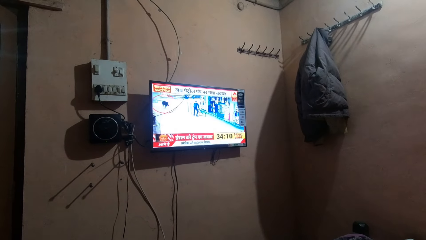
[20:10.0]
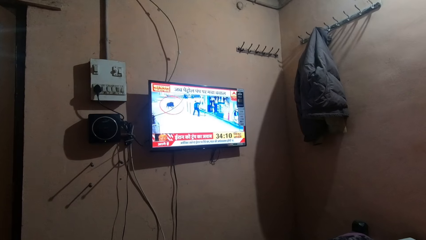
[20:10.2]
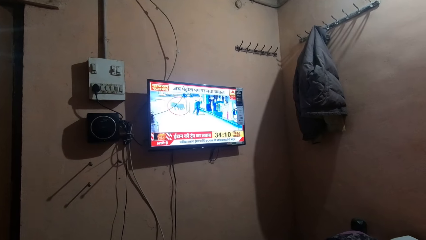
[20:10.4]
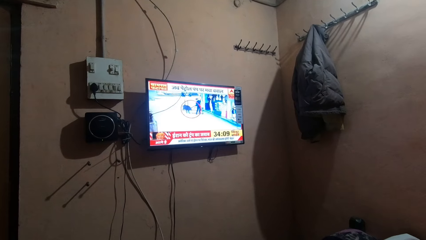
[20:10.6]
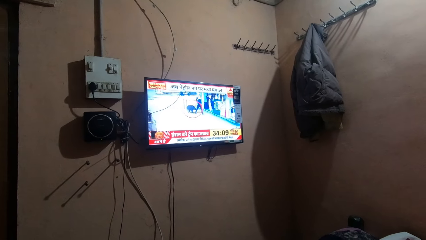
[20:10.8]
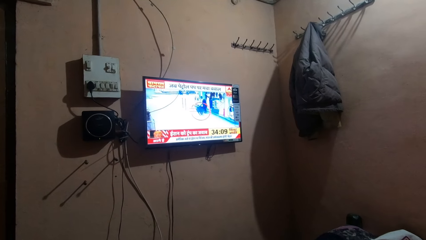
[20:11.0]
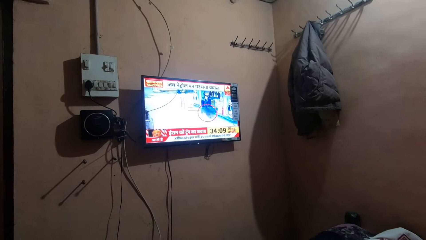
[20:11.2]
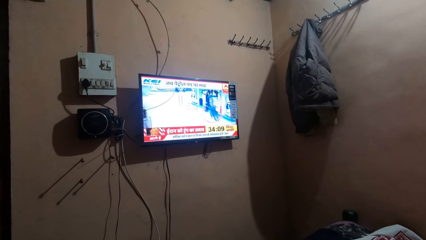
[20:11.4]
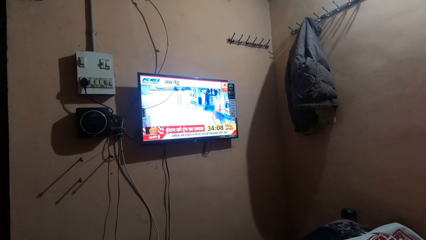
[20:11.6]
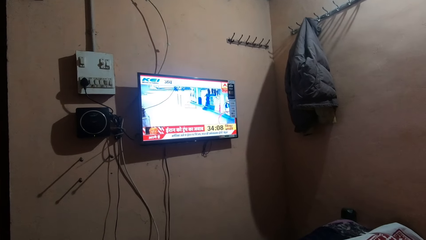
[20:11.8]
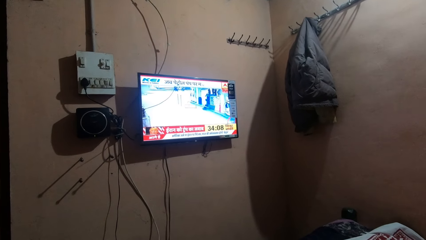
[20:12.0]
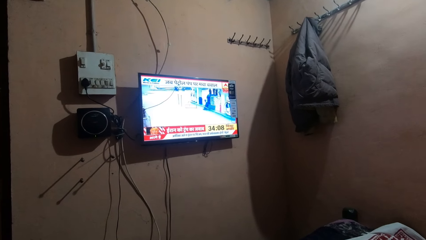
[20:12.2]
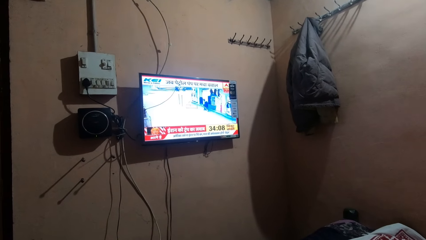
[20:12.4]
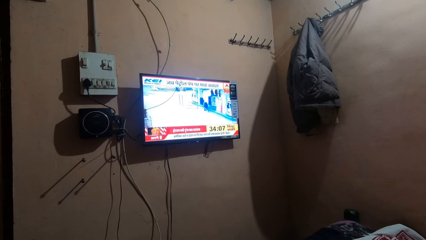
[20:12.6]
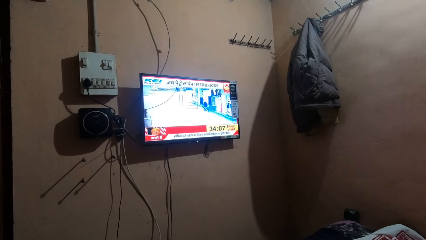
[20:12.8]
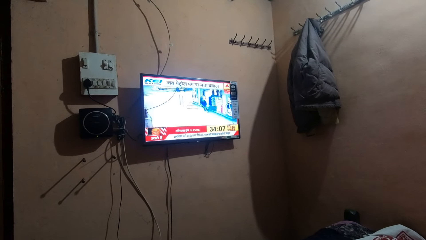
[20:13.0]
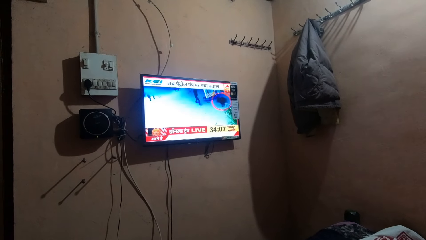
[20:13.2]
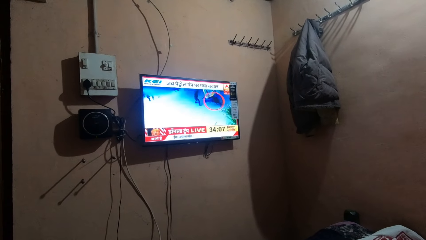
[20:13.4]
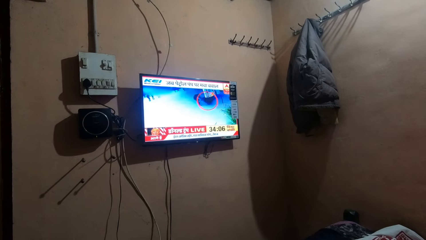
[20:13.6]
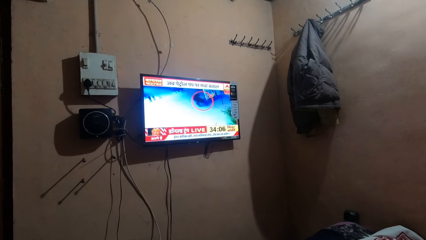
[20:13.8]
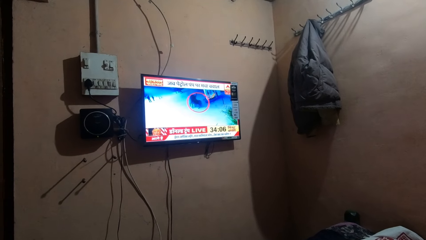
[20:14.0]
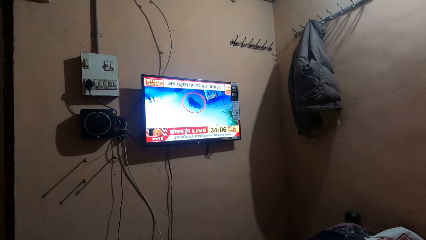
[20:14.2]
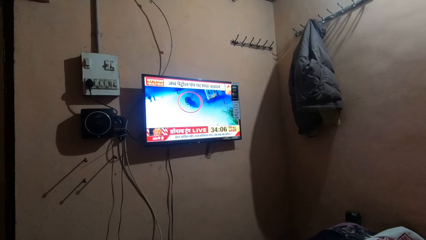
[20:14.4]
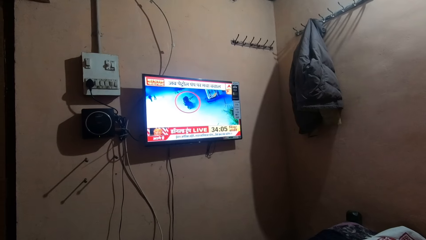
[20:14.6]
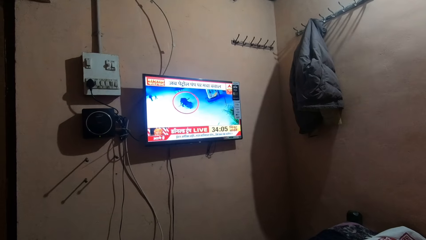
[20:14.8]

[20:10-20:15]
The camera wearer stares at the television.

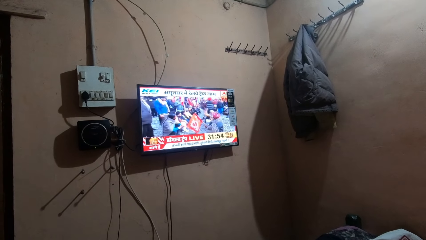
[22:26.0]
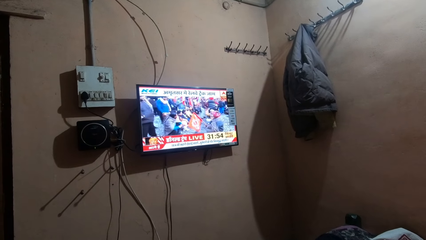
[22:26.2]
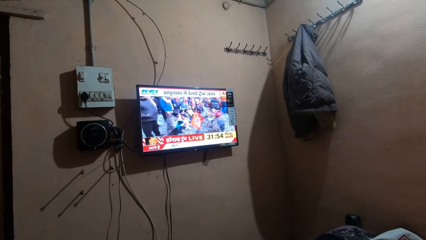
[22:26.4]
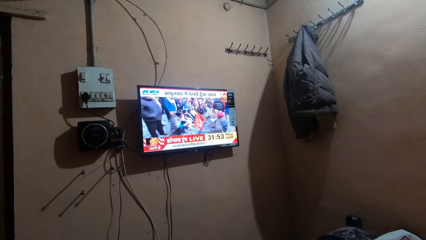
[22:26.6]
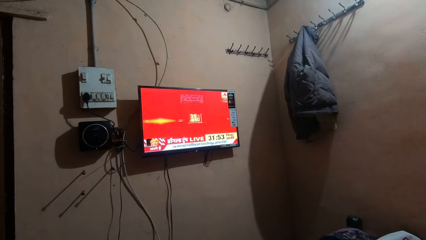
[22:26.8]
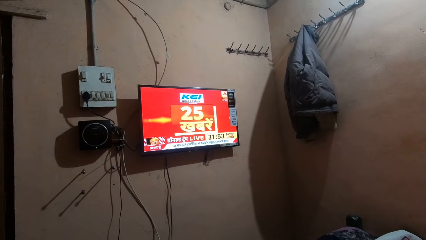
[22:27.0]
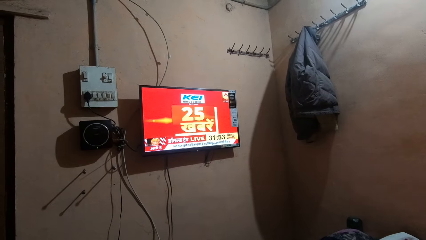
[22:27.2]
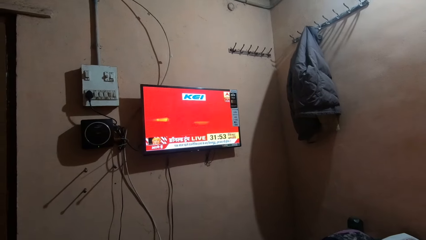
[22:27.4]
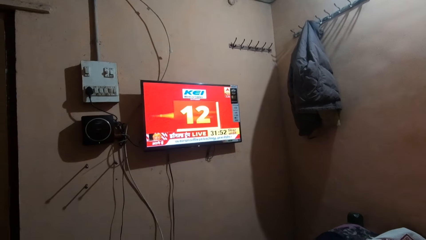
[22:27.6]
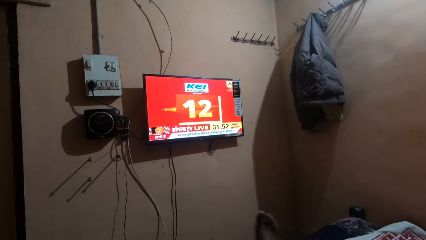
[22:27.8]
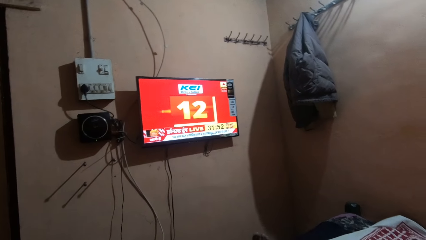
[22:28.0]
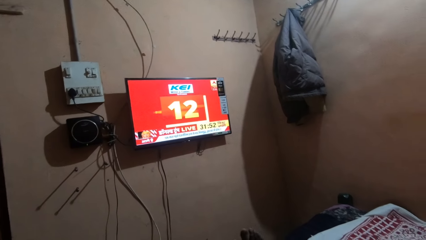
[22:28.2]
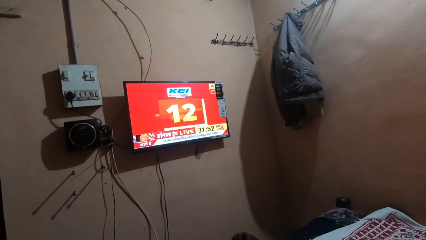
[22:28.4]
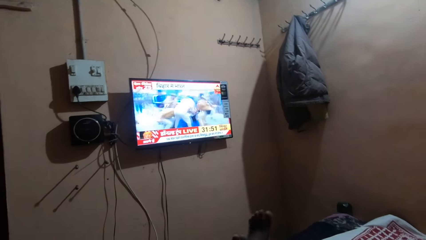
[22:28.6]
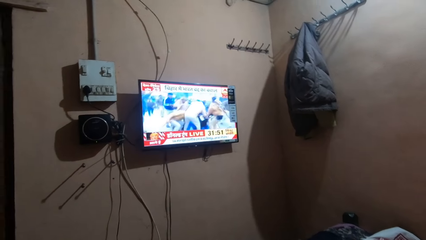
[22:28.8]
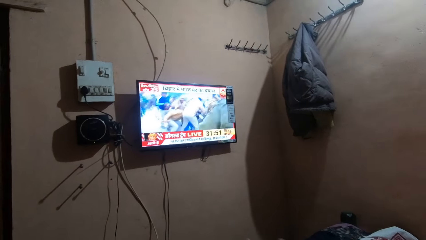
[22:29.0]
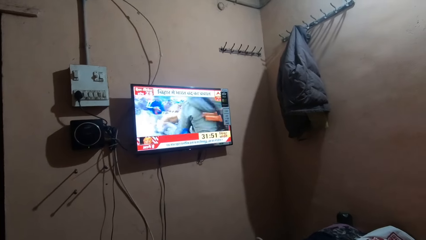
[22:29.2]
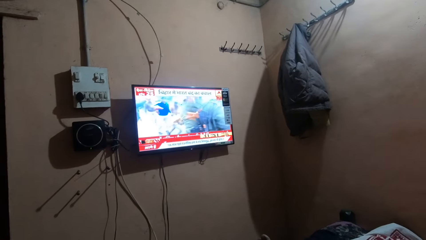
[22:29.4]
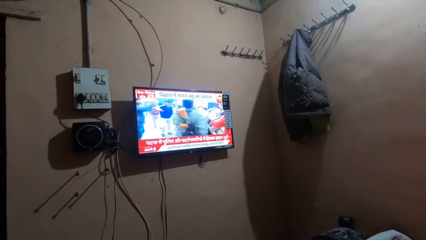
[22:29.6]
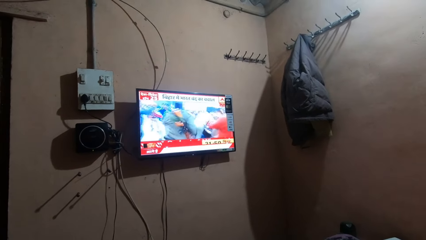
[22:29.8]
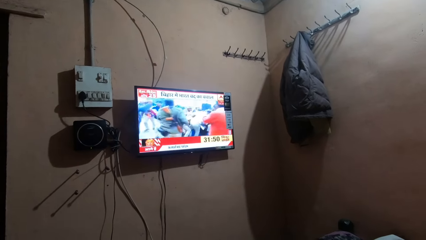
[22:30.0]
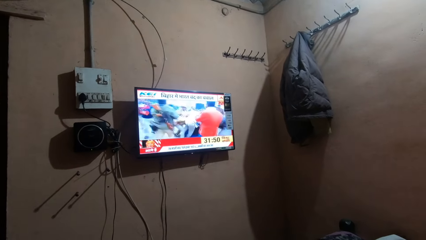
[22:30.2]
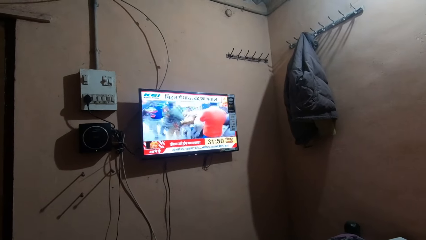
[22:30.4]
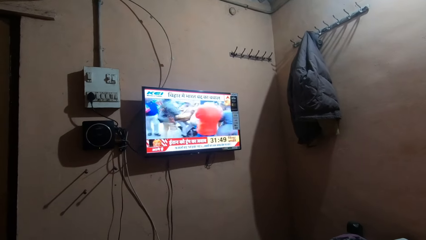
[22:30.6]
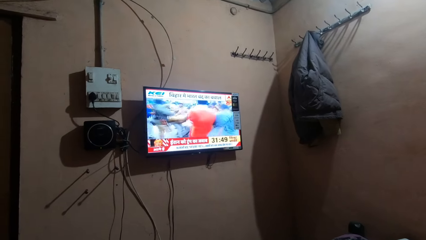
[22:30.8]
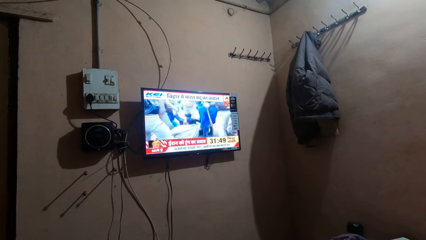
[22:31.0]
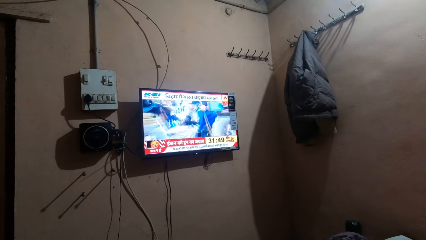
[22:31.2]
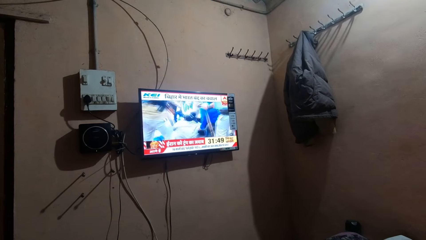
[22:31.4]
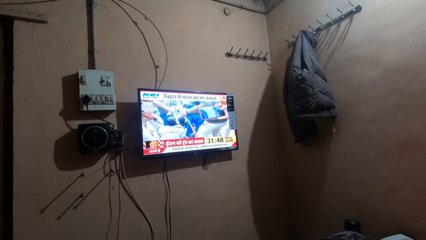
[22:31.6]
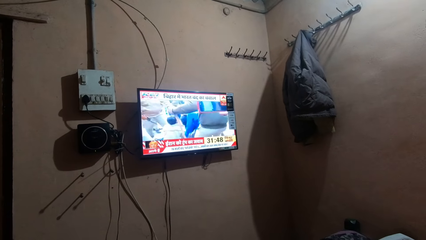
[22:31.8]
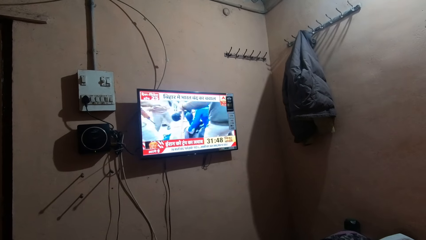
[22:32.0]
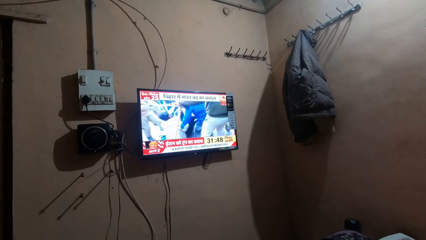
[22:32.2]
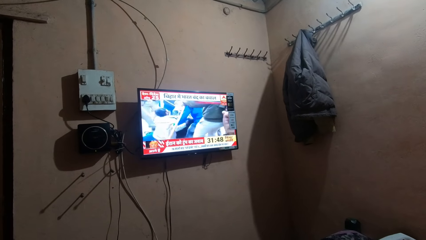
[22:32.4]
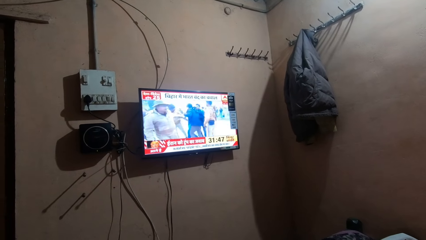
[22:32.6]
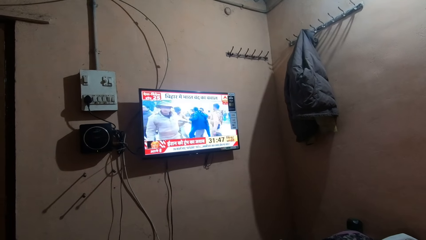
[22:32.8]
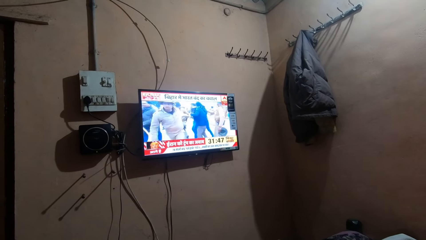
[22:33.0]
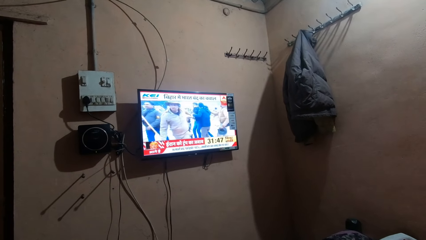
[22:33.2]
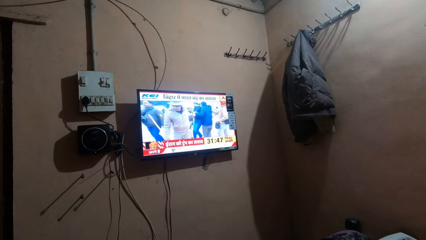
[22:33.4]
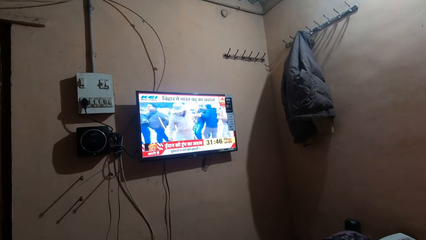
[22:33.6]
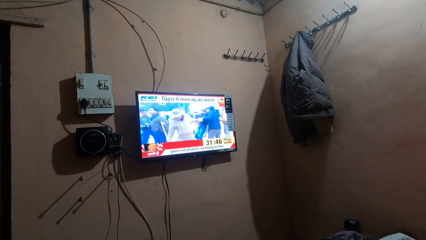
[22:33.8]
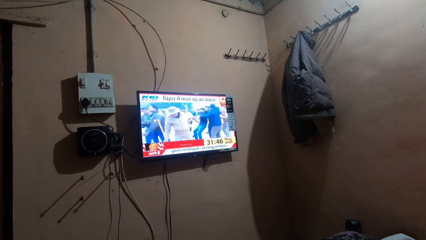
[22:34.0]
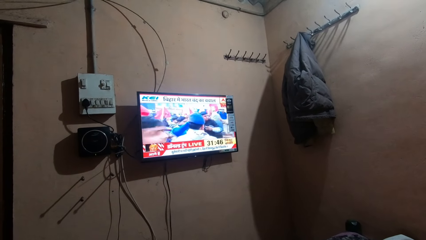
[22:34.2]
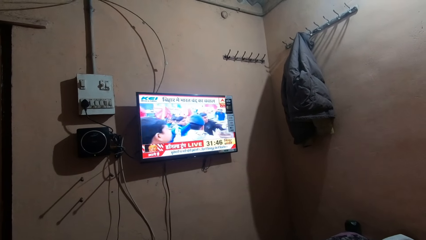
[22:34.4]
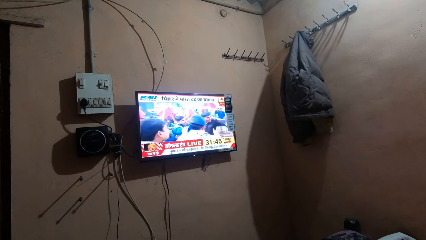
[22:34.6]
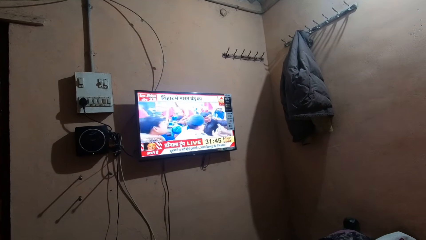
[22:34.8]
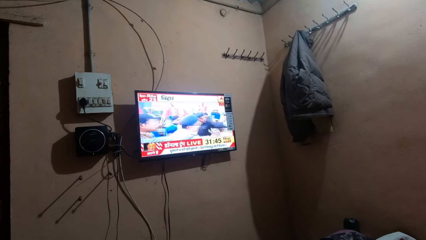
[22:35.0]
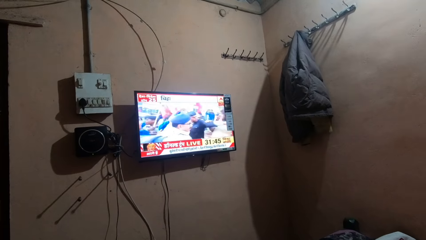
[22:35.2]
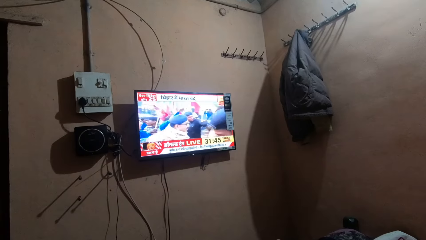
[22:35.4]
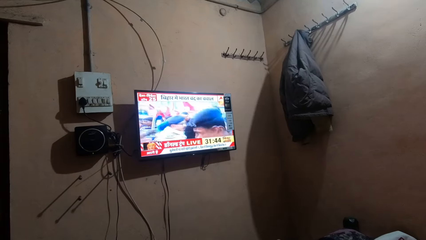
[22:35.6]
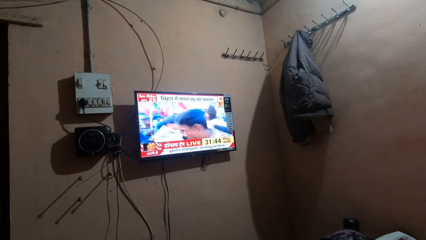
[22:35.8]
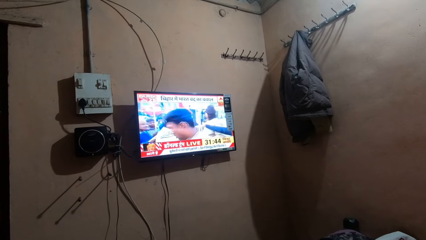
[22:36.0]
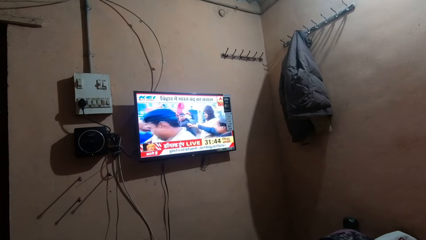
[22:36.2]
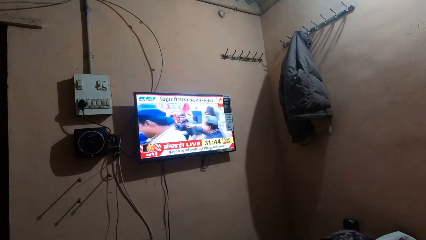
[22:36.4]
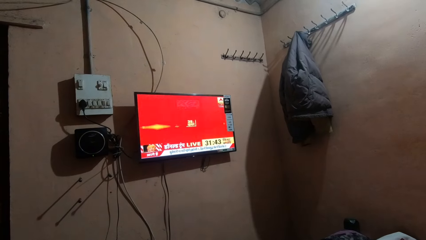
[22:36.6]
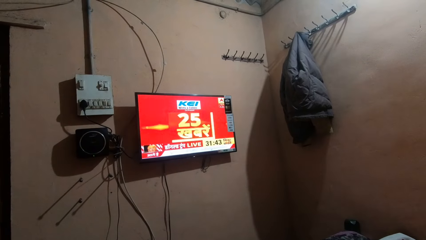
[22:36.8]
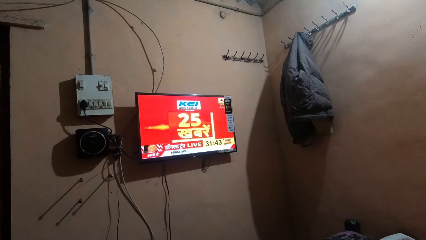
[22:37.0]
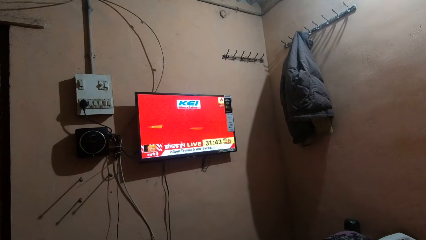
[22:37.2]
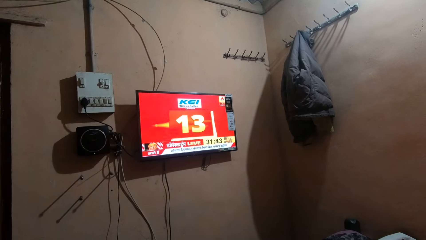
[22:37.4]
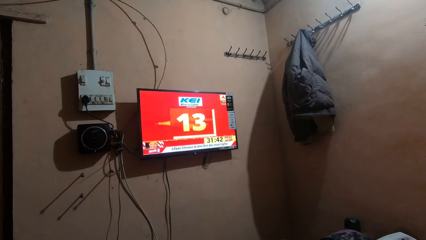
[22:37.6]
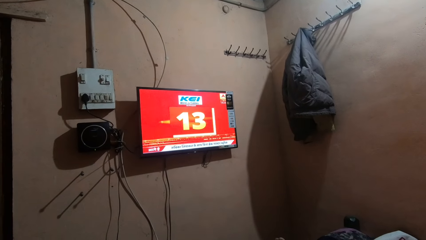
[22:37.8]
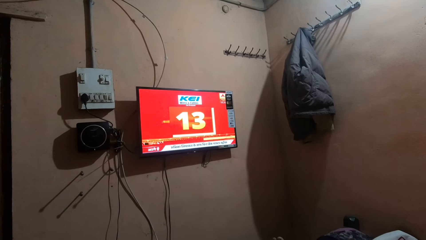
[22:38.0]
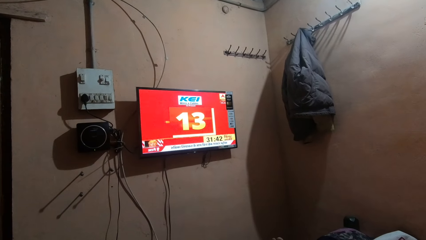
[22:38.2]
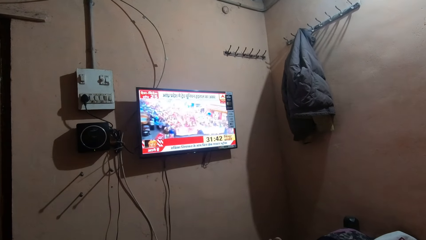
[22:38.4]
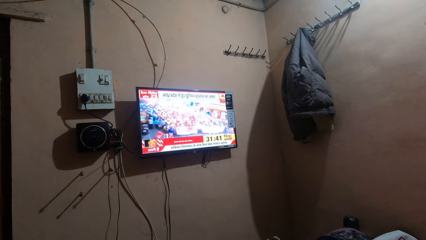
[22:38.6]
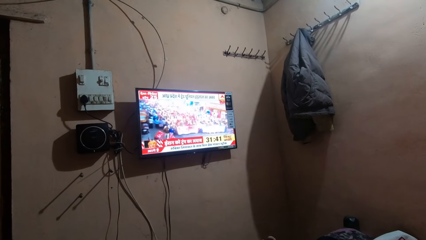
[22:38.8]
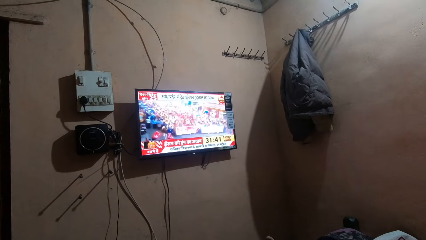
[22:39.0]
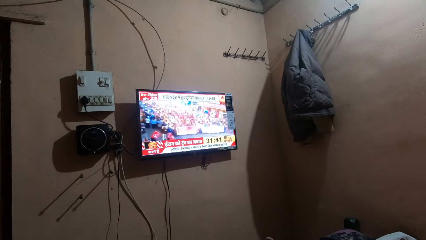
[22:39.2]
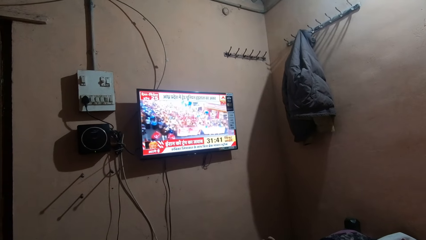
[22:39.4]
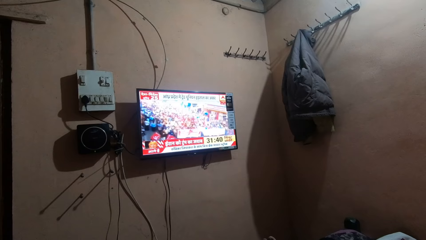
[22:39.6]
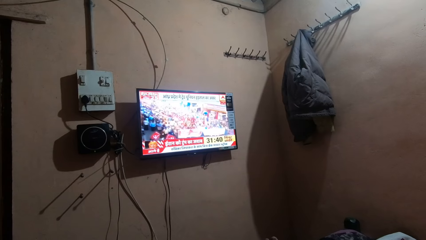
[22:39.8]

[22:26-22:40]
The camera wearer places legs on each other. They raise a leg. They watch television.
